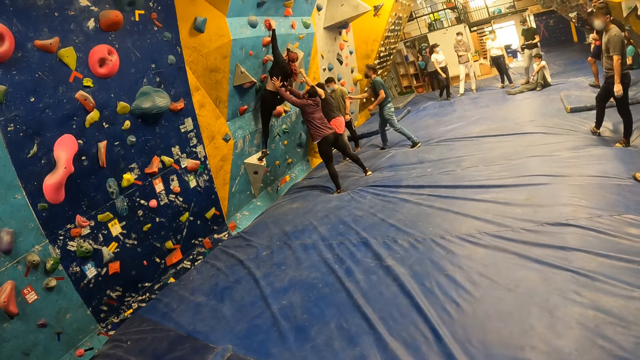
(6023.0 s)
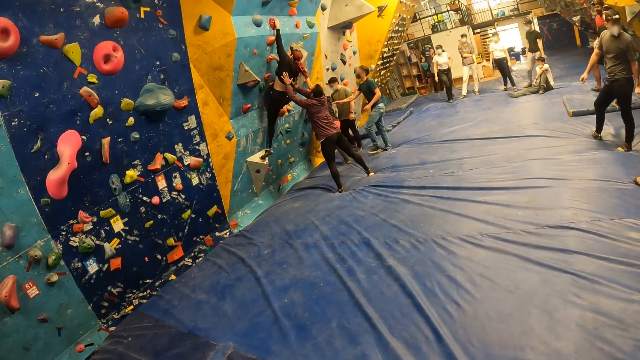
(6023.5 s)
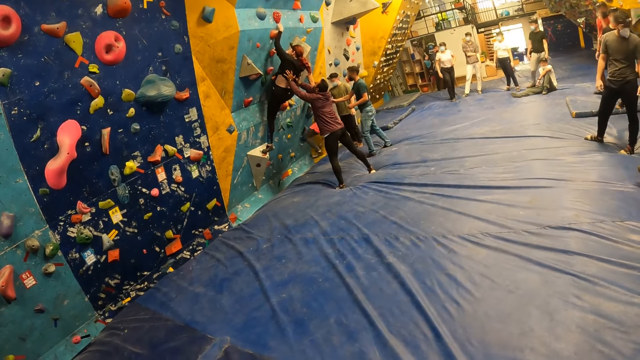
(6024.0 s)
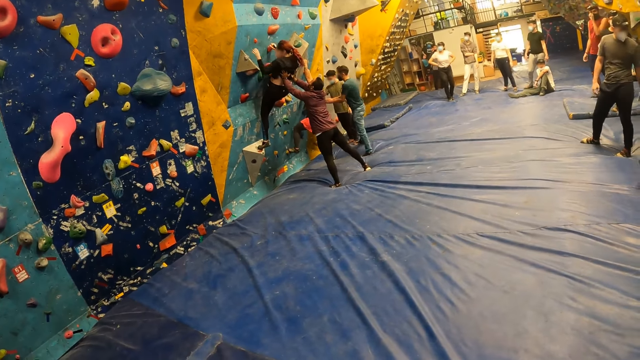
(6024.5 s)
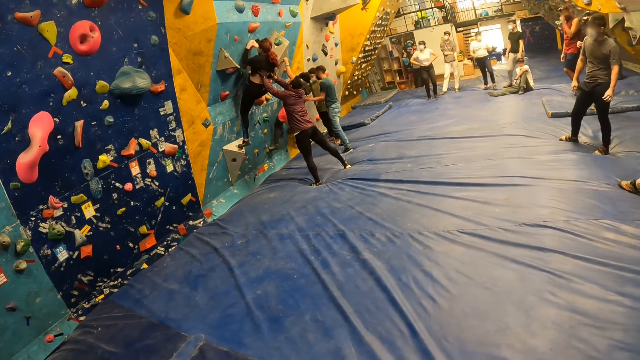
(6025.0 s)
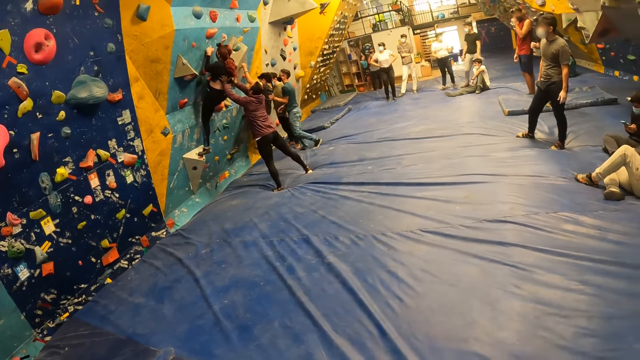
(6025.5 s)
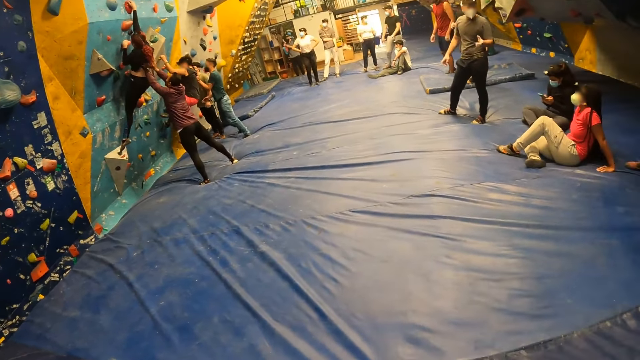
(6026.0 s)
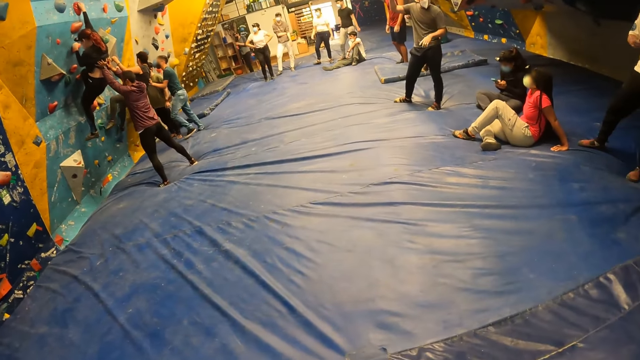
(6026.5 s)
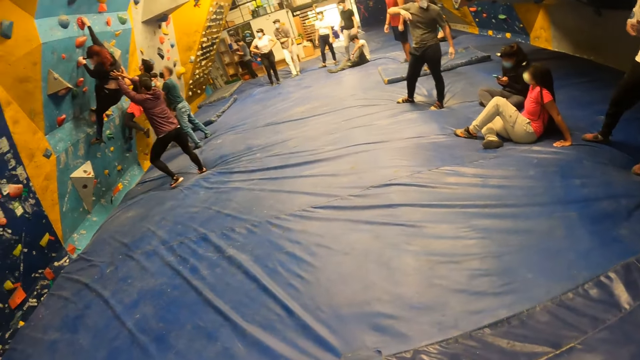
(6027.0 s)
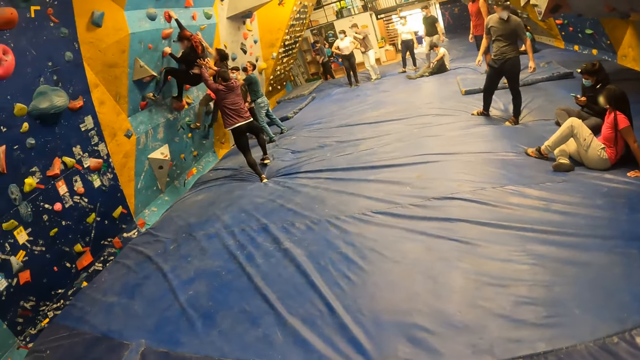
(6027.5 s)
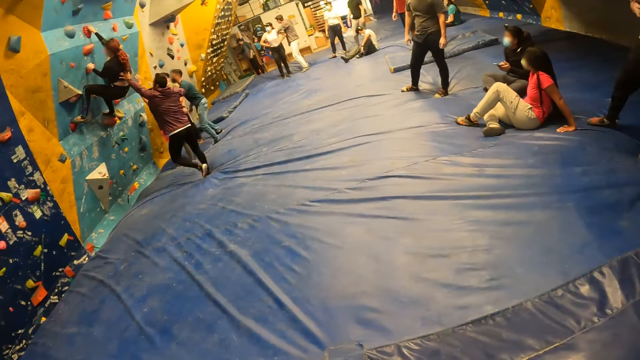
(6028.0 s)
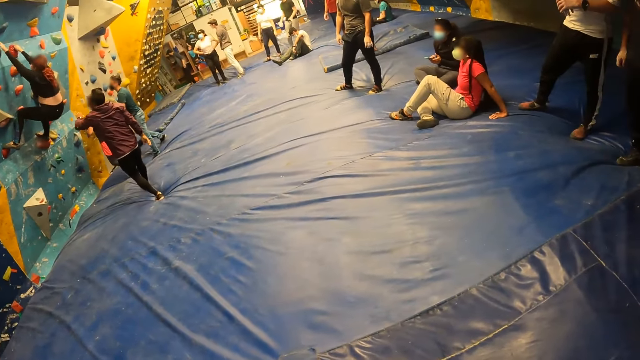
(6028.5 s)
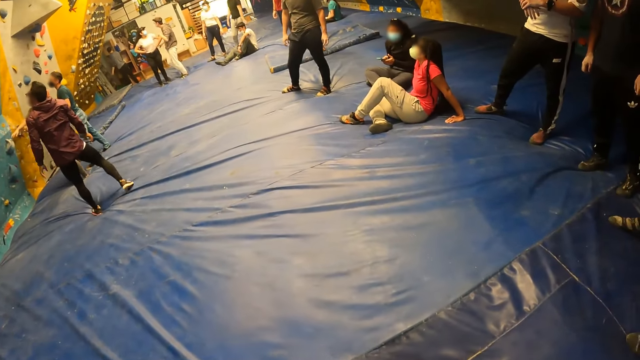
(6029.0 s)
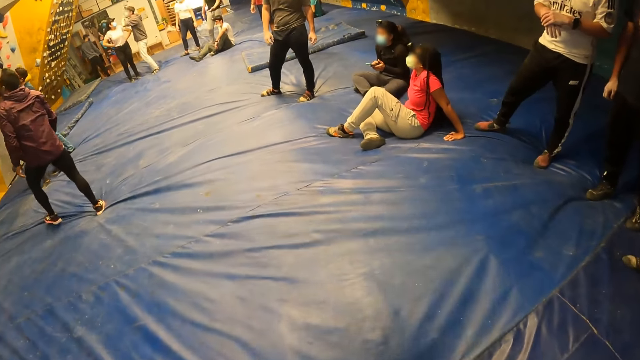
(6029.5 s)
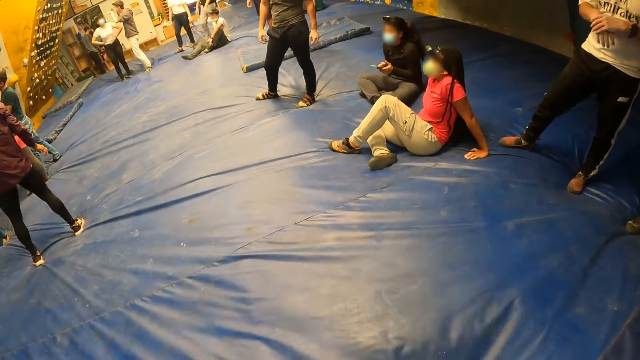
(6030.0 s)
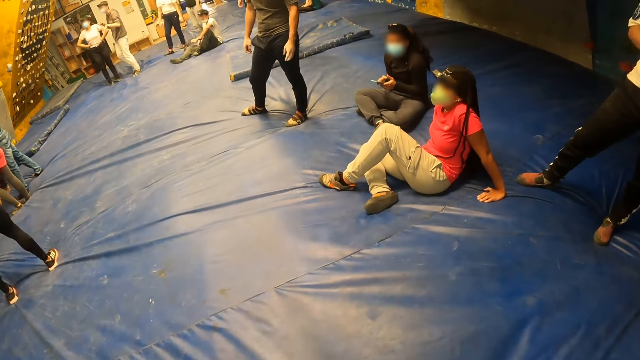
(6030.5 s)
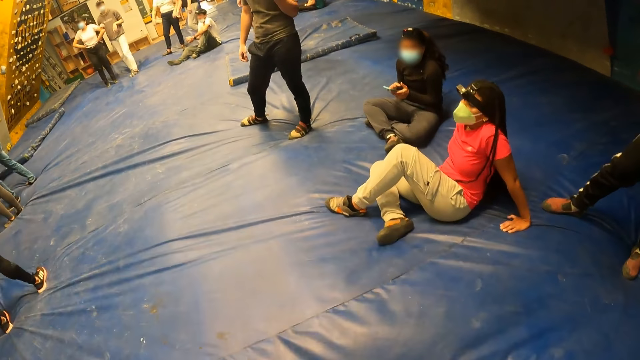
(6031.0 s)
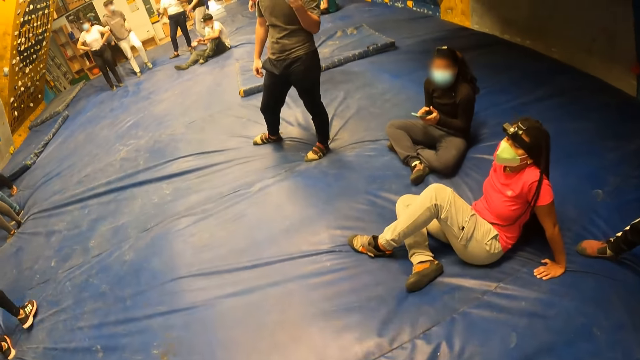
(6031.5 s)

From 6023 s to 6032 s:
The camera wearer looks forward. They walk forward.

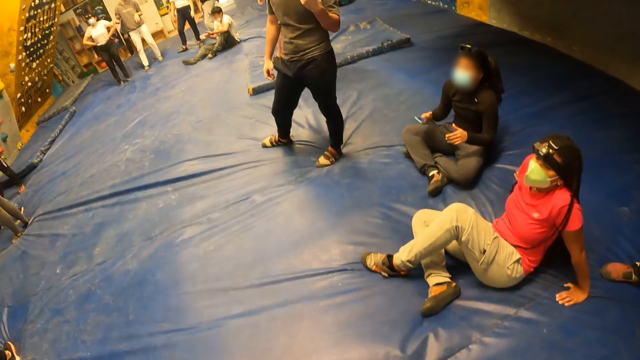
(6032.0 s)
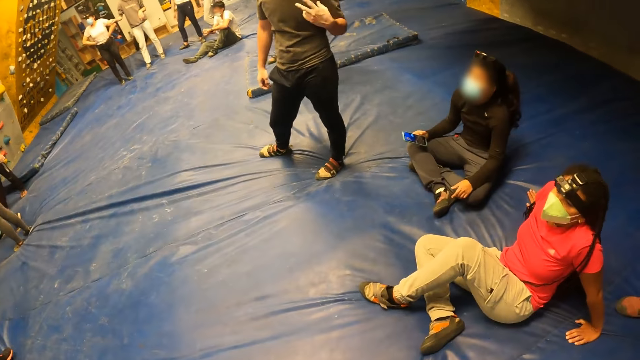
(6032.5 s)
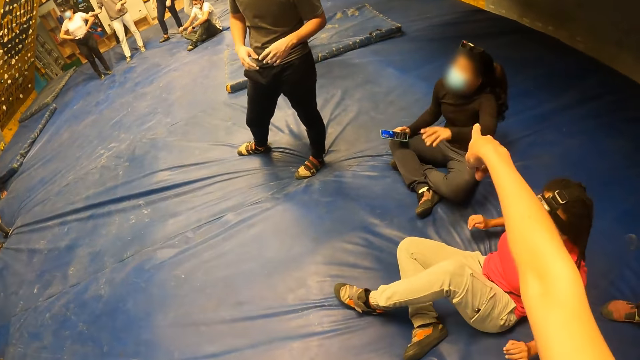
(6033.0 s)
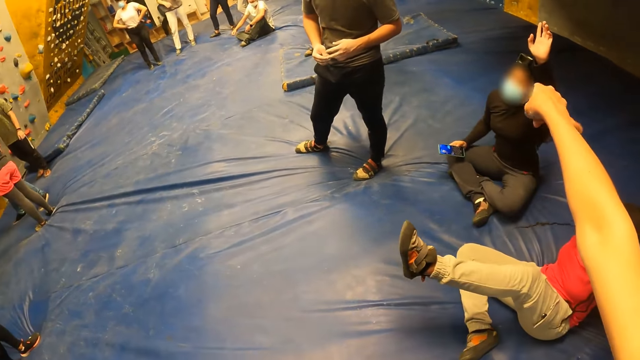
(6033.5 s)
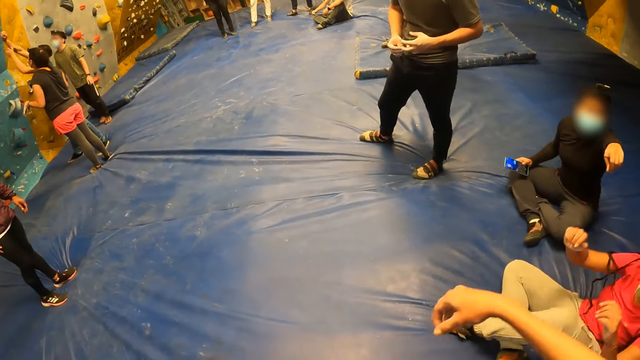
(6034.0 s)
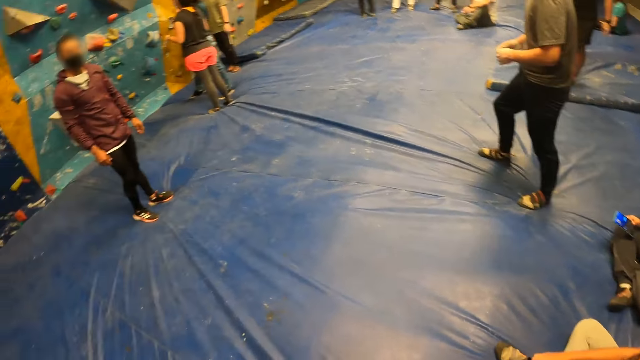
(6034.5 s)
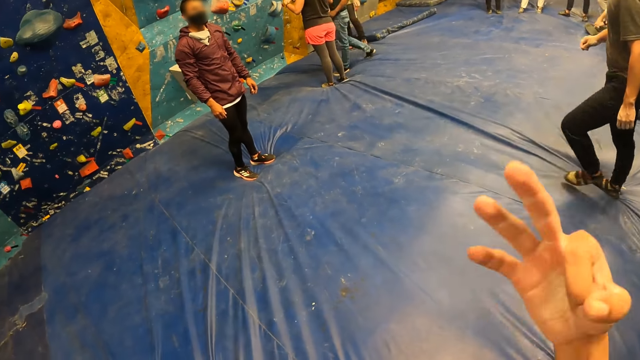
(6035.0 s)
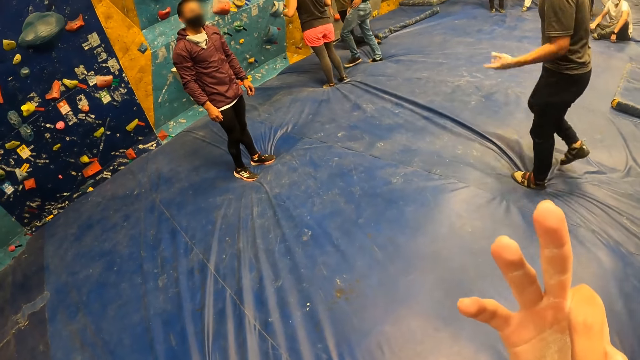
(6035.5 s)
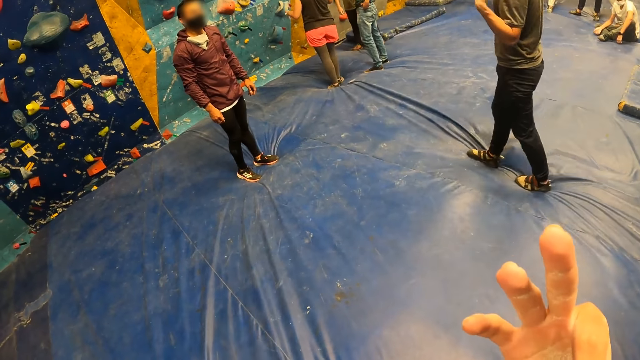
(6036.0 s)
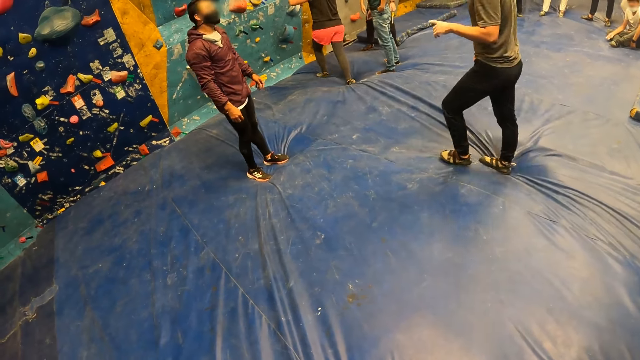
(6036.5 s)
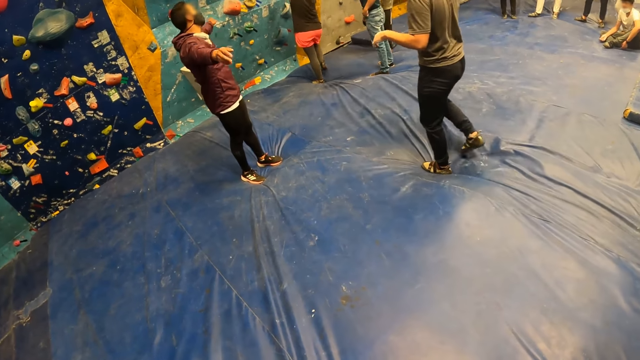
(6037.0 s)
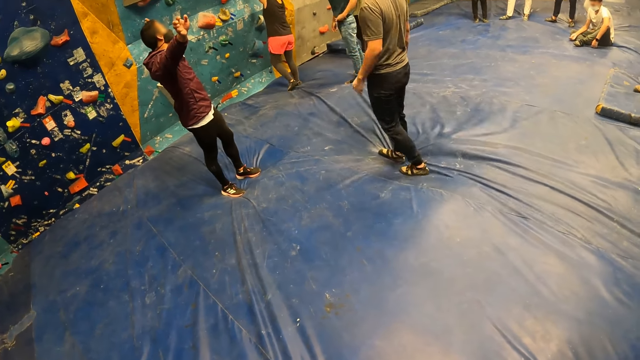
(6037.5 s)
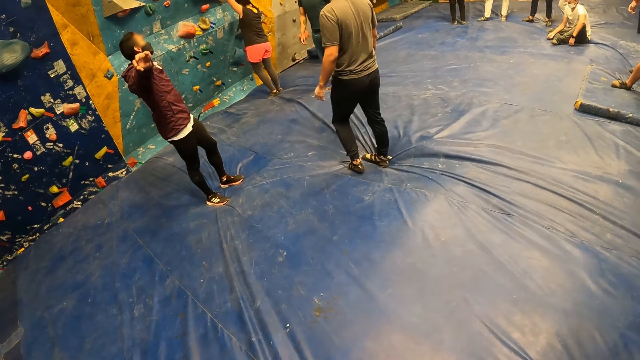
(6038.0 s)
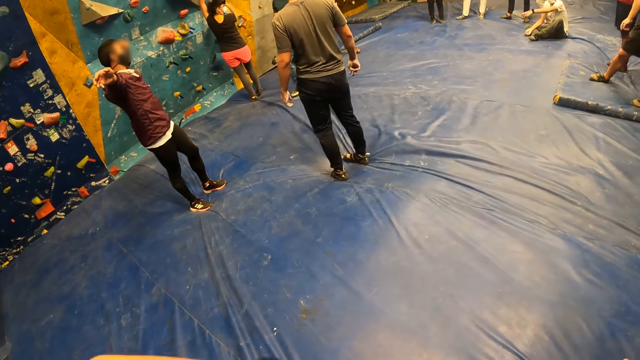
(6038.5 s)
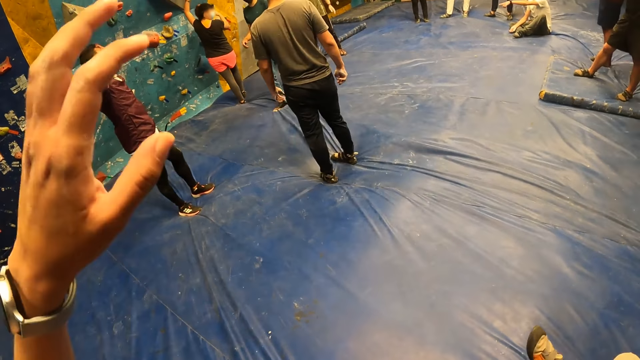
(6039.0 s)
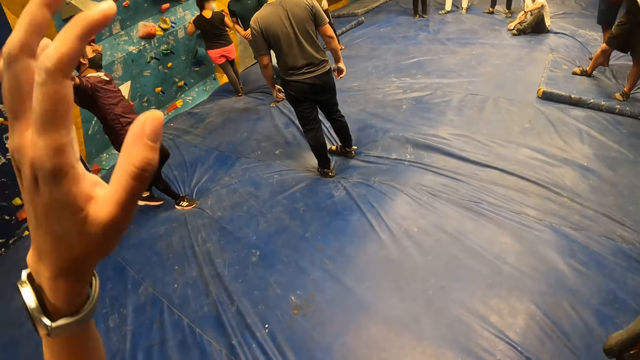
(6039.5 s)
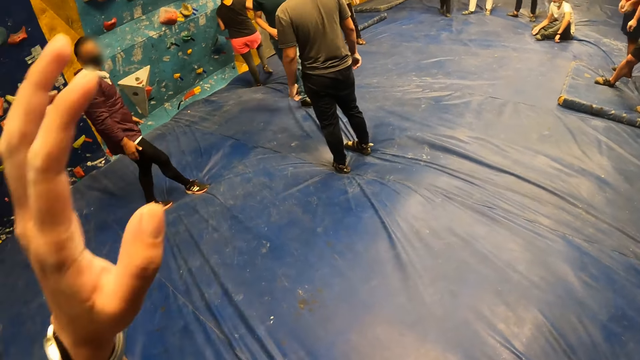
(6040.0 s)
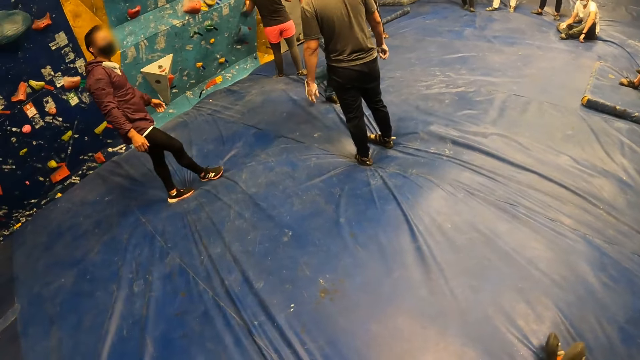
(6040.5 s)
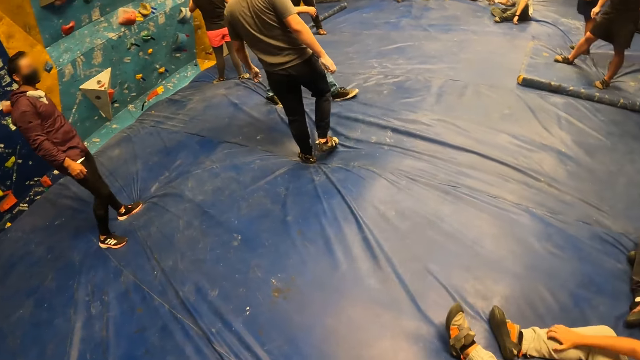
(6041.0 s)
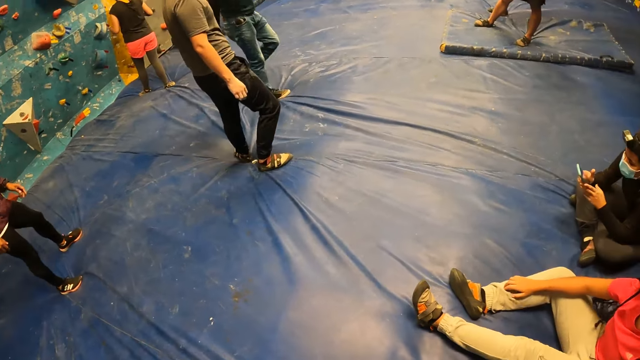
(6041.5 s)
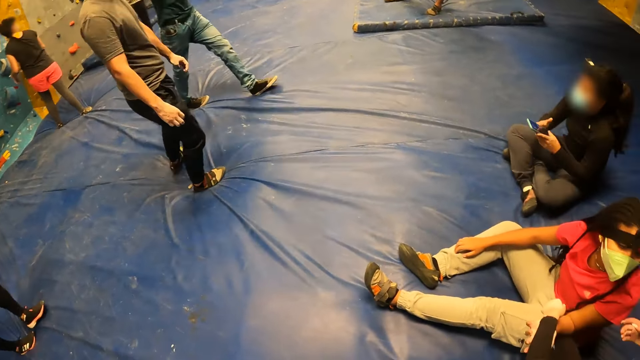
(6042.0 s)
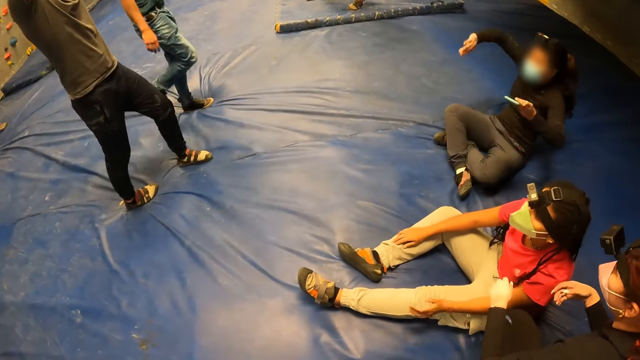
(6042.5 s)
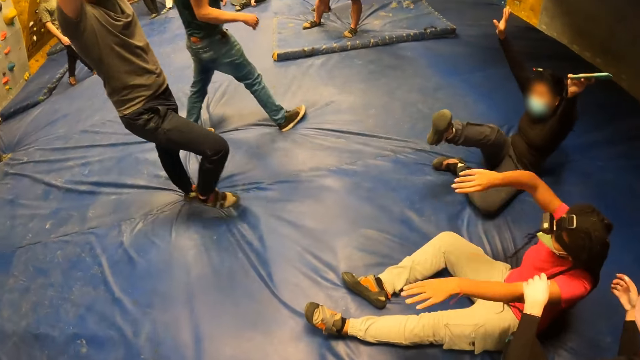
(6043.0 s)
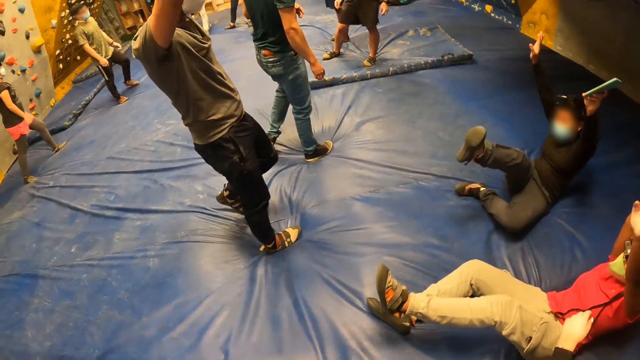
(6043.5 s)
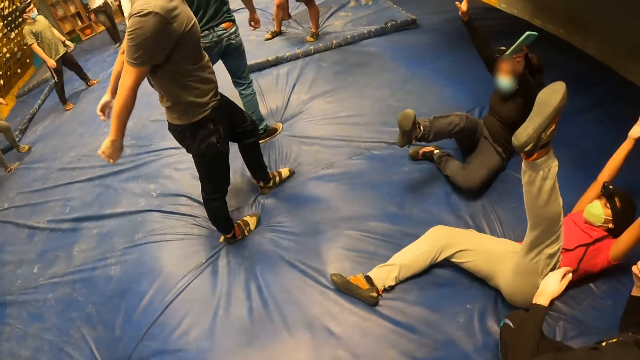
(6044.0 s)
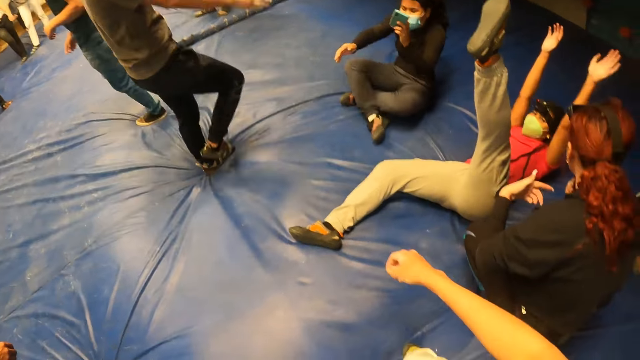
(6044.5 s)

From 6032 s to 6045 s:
The camera wearer converses with a person, a woman and another woman. She points at a woman on the floor with her right hand. She signals to a man with her right hand. She converses with the man. The man spreads his hands. The camera wearer raises her left hand. The woman on the floor operates a phone with both hands. A group of people raises both hands.
